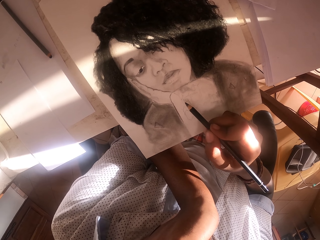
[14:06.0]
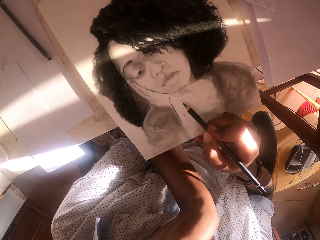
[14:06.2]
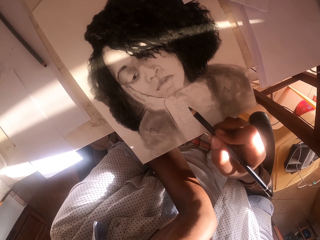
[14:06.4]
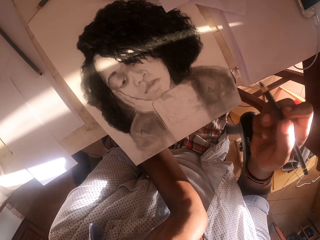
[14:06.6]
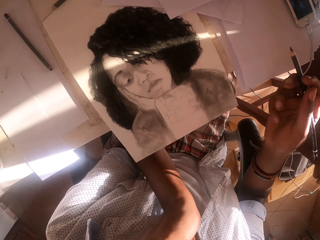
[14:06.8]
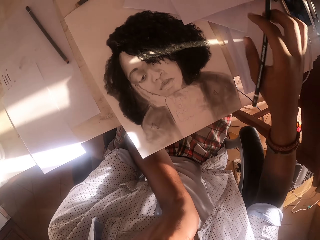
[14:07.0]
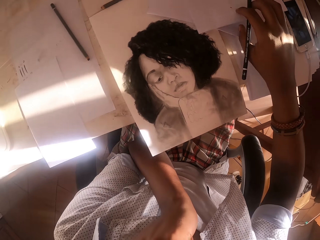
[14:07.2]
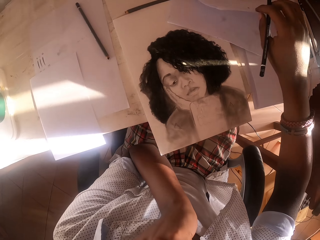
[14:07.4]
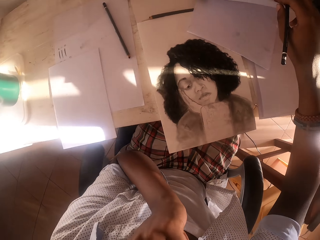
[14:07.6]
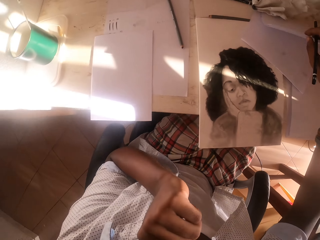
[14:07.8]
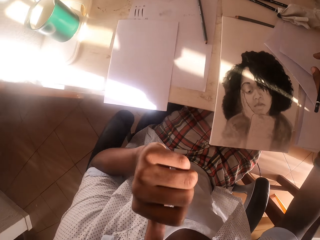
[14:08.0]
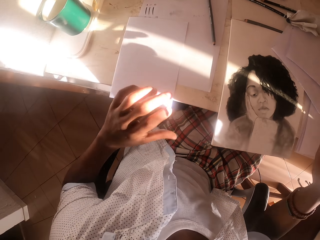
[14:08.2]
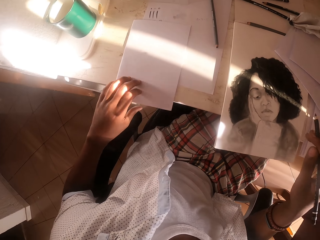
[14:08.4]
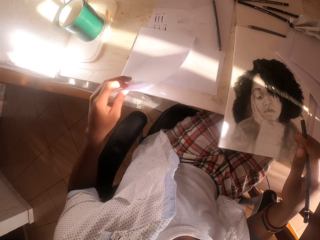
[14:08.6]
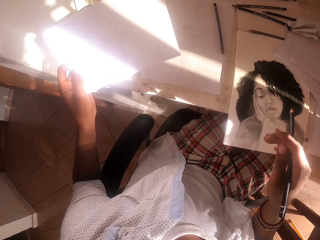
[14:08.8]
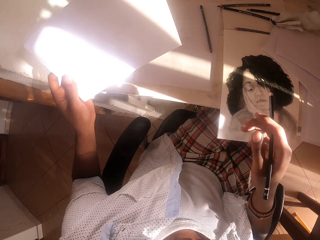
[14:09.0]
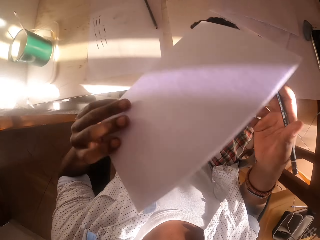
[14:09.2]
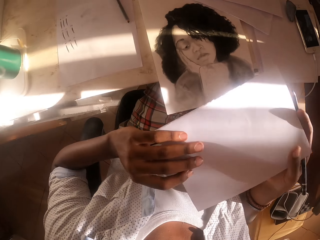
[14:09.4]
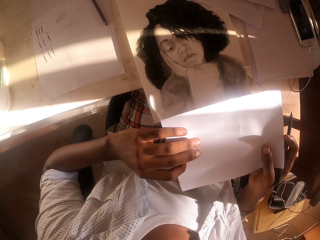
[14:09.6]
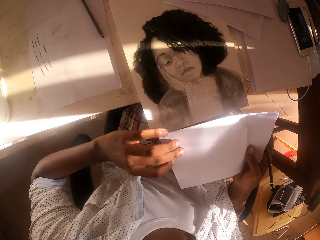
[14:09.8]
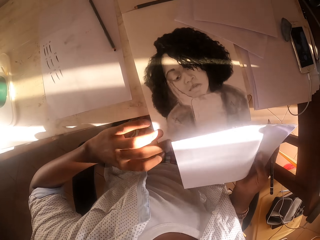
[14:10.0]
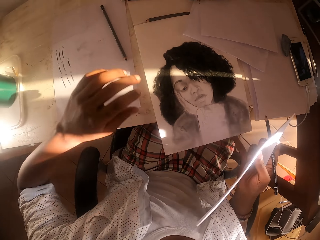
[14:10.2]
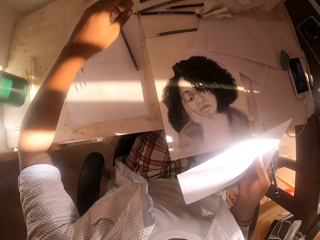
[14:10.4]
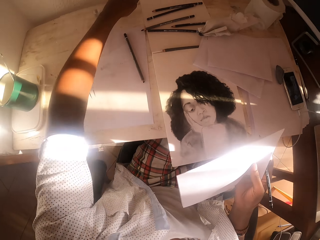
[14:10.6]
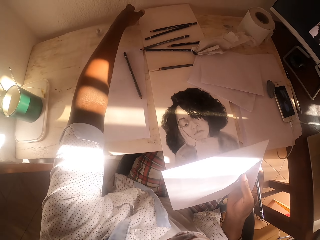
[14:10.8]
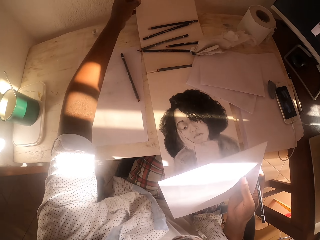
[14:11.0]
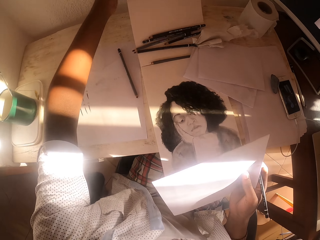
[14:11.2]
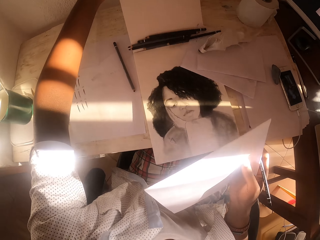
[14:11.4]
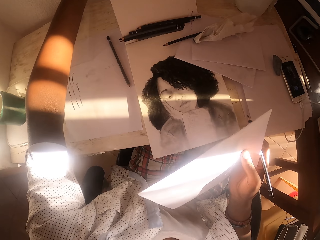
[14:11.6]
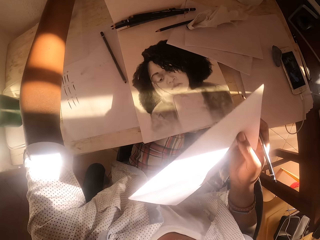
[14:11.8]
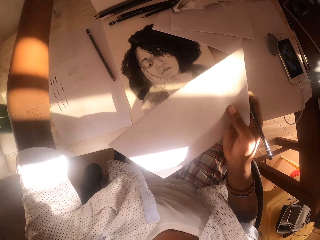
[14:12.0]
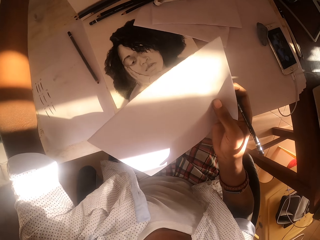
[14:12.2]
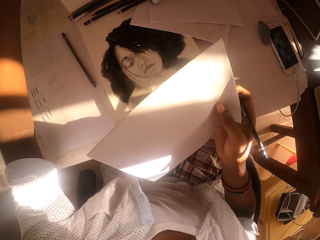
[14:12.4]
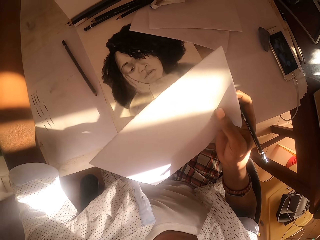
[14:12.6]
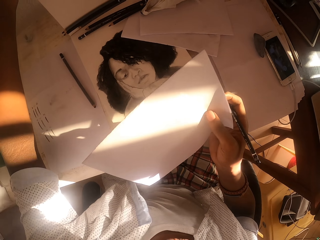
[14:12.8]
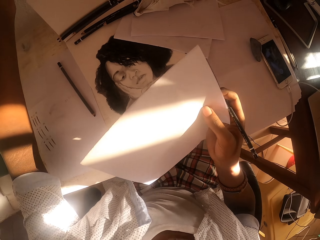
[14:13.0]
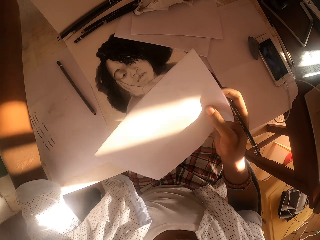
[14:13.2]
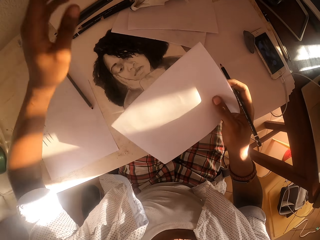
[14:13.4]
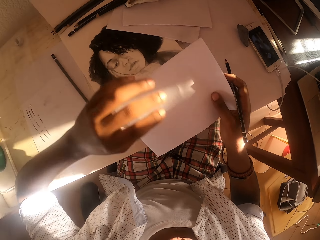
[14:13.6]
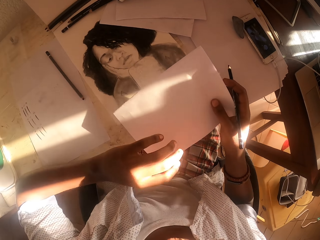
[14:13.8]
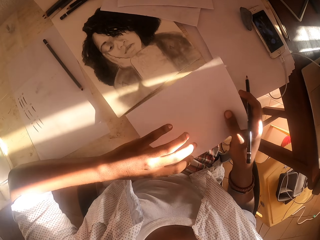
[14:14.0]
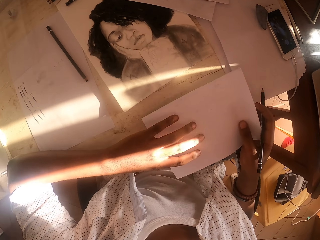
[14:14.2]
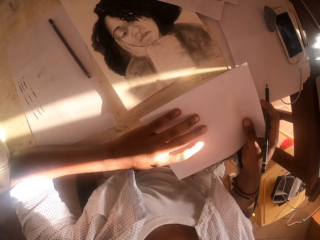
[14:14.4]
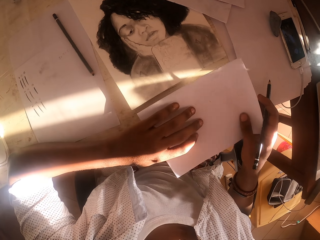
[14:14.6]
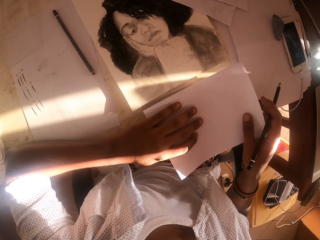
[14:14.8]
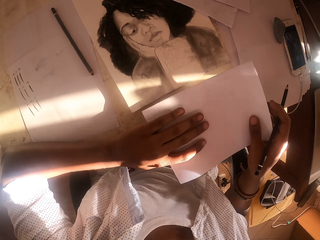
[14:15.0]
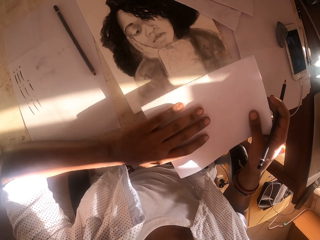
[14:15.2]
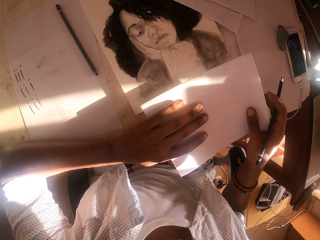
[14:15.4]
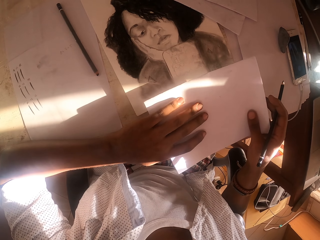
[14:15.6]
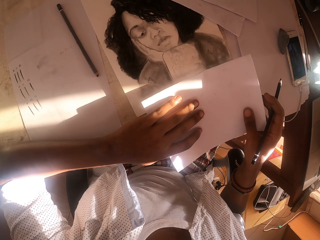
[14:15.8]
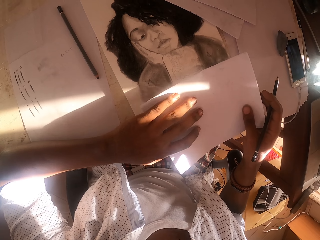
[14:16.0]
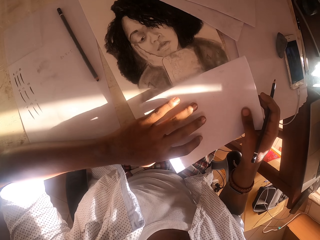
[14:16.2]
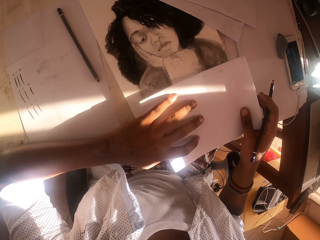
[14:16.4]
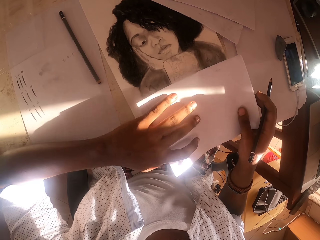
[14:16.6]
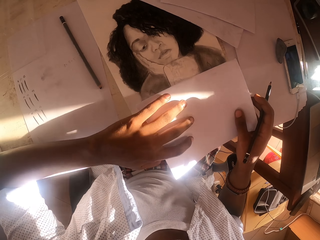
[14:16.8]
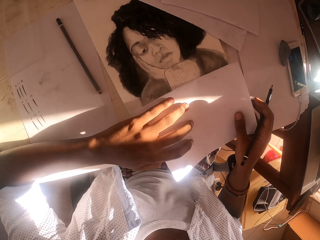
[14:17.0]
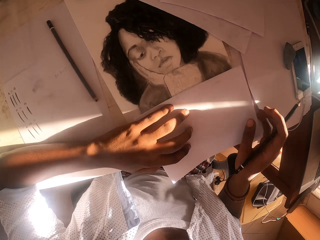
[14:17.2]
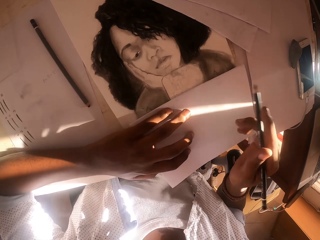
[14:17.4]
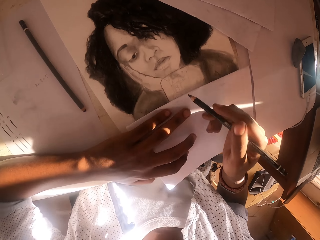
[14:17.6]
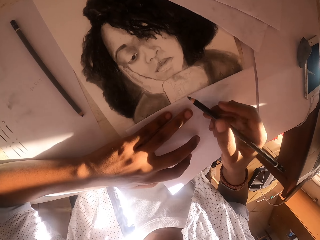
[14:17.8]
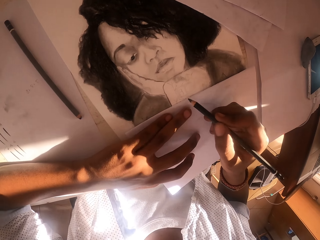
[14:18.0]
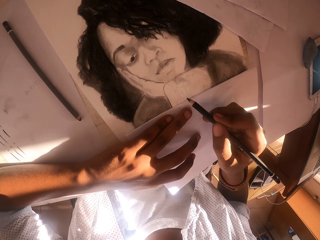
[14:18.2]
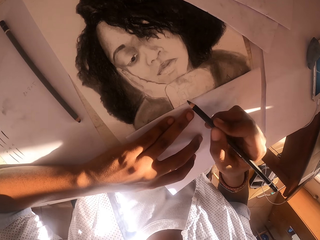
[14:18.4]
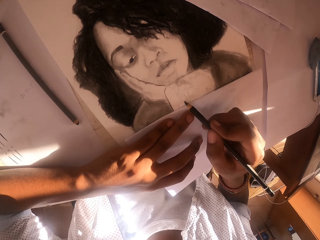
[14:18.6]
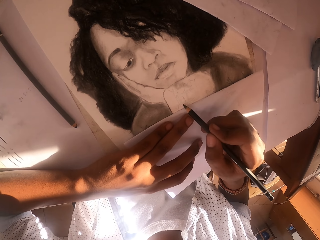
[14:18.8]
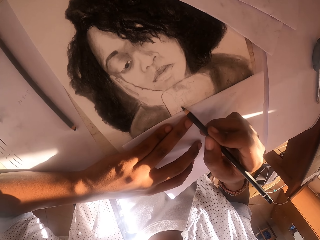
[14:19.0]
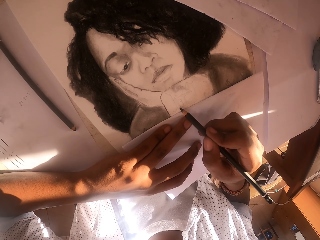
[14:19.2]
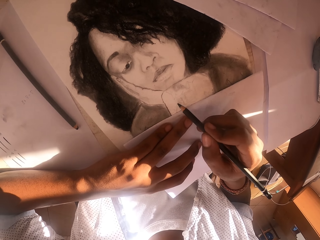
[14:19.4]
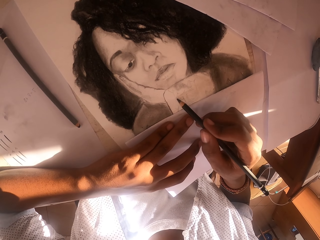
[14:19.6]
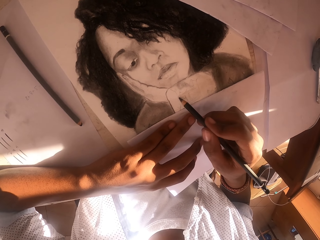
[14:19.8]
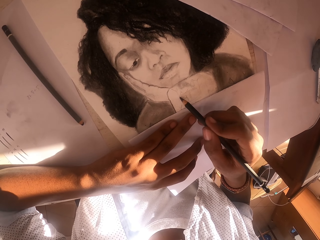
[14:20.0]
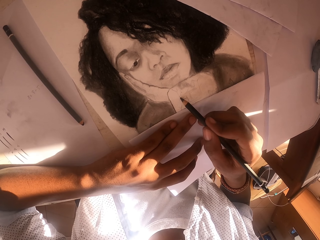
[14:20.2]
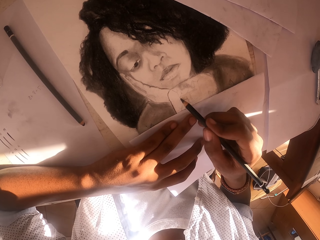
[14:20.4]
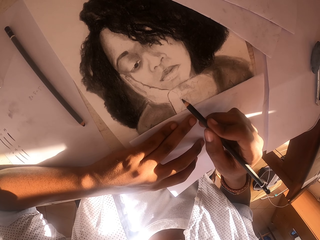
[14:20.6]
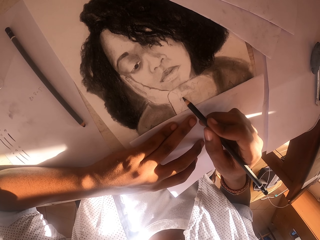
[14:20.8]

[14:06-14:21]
The camera wearer draws the picture on the paper. They shade the portrait drawing. They move the paper on the table. They pick the paper. They take another paper. They hold the paper. They pull the drawing book on the table. They hold the paper. They place the paper on the table. They put the paper on the drawing book. They draw the picture on the paper. They shade the drawing.

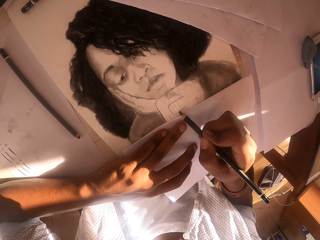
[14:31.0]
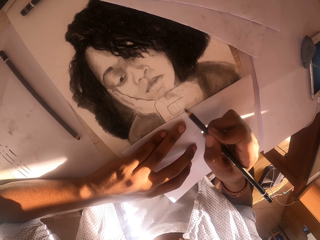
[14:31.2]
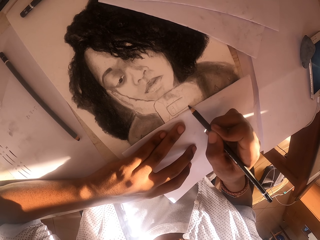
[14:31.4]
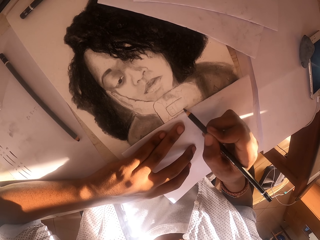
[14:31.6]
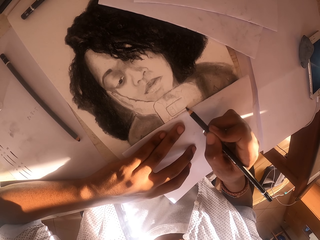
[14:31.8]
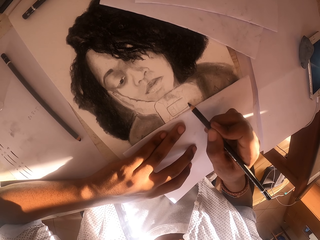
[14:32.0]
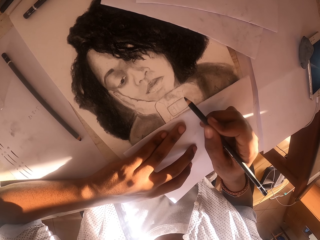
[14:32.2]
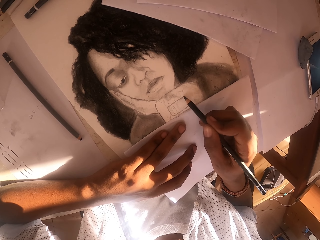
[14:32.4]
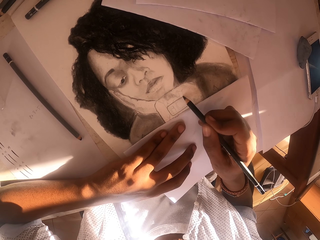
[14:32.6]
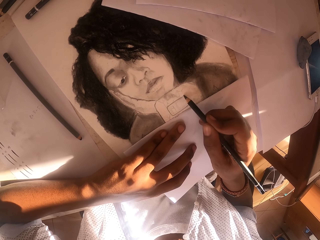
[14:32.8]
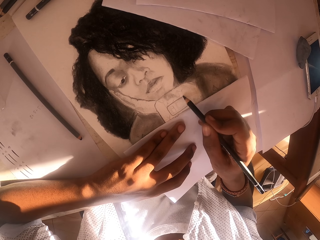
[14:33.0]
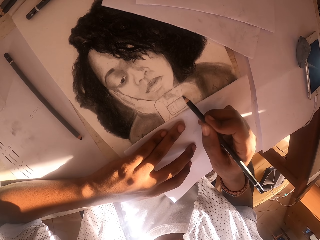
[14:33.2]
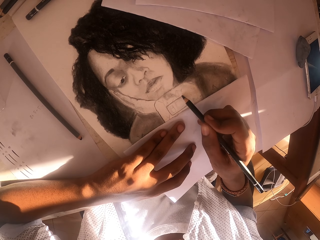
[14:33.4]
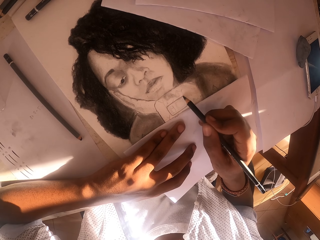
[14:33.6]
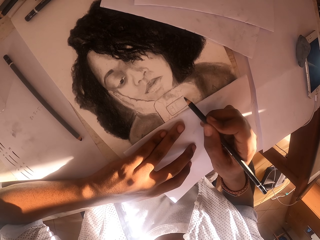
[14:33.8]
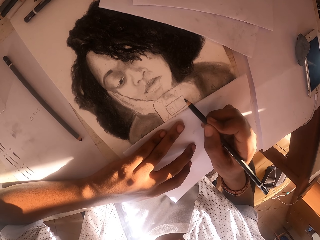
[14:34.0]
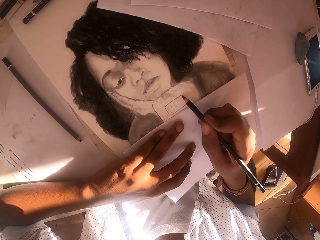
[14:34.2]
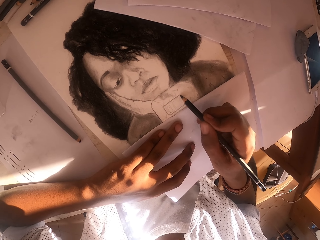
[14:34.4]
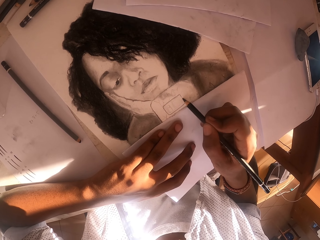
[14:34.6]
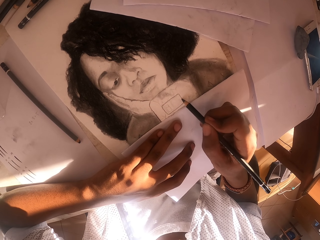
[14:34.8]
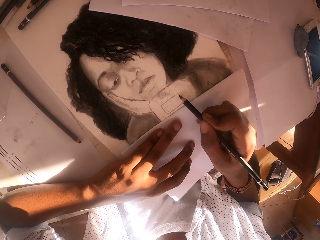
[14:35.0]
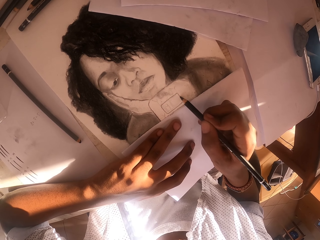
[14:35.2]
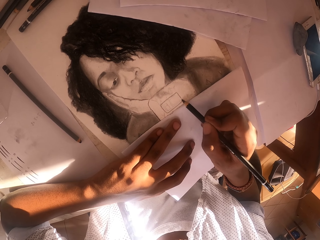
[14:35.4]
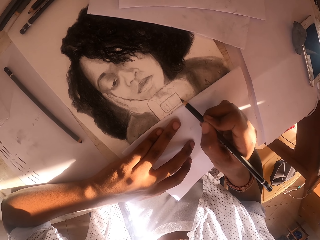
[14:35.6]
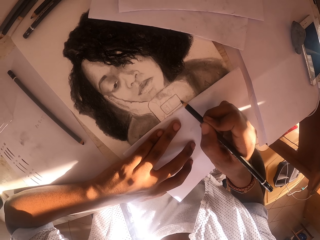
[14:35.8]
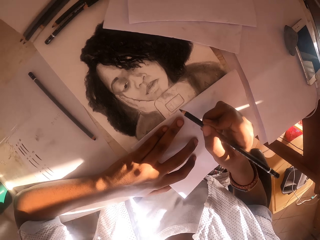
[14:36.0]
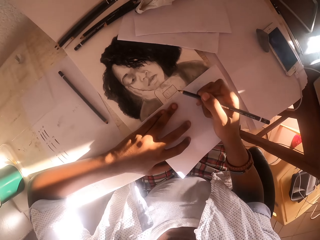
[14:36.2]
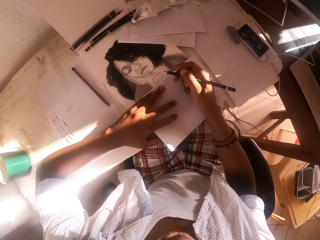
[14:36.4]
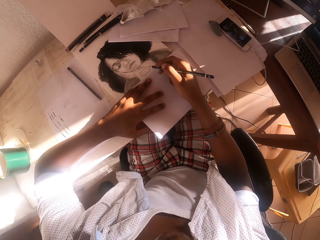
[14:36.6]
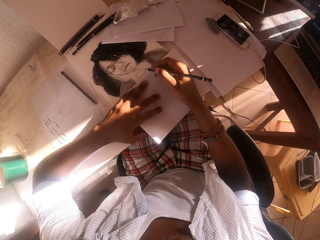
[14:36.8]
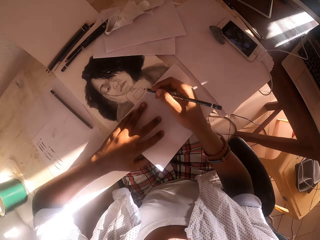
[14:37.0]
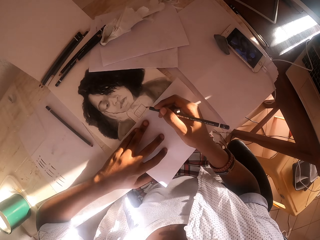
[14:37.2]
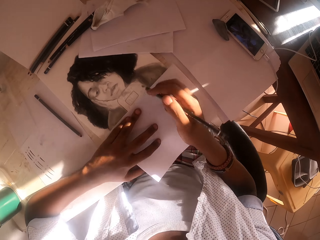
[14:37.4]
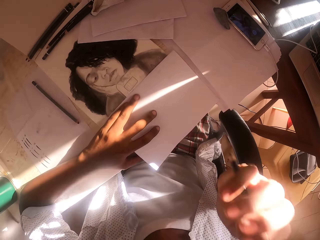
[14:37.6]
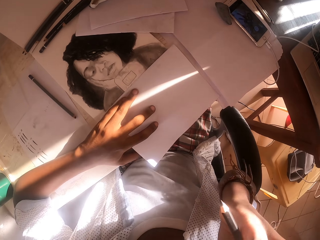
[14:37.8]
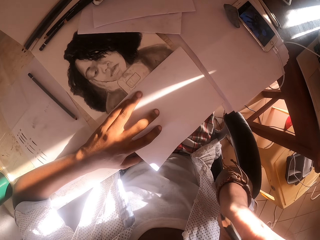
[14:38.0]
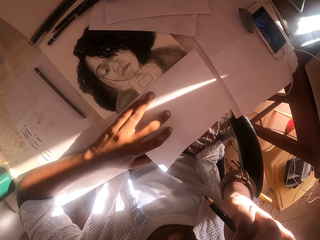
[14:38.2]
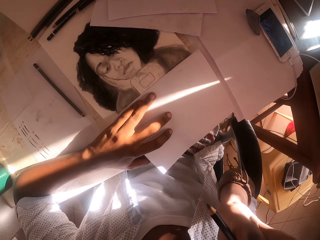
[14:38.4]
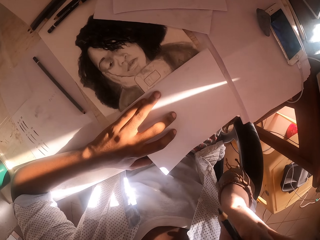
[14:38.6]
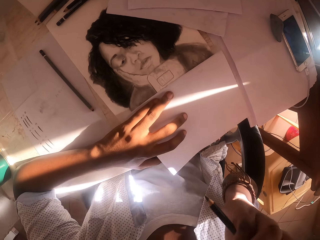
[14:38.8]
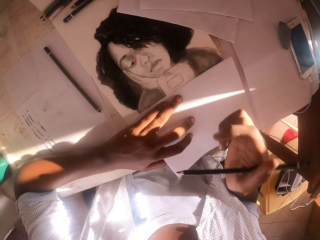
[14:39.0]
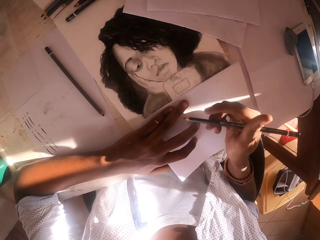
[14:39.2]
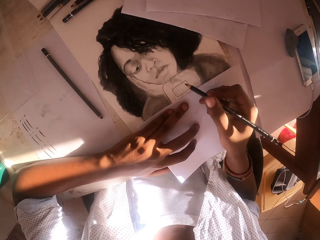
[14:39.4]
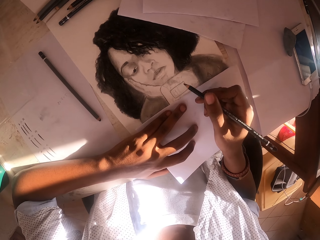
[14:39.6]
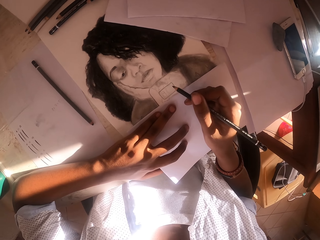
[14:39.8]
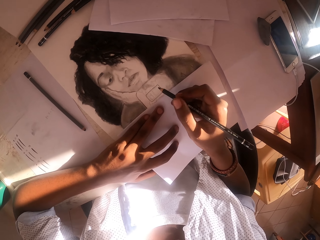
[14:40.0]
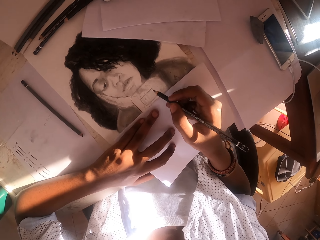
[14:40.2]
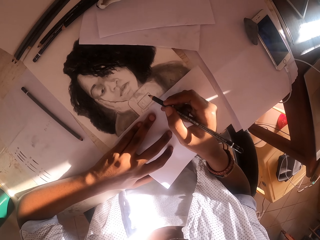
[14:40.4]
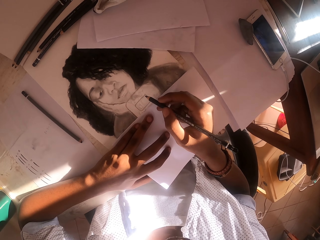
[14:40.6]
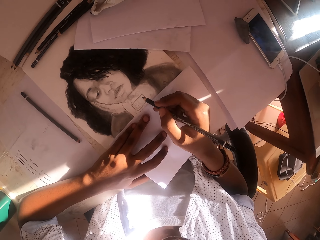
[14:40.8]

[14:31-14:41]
The camera wearer moves the head. They look around. They move the hand on the cheek. They move the hand on the drawing pen.
